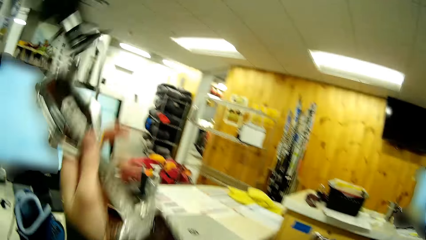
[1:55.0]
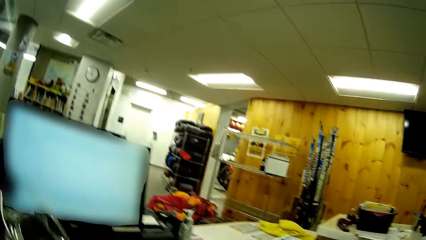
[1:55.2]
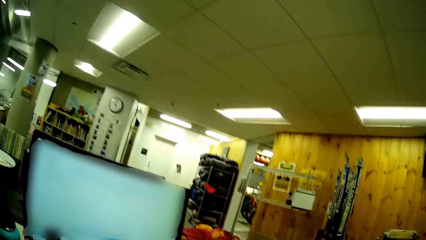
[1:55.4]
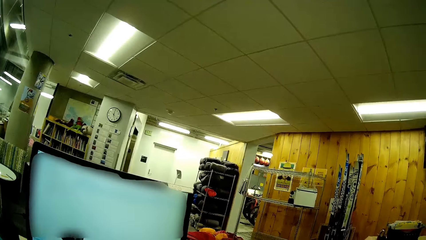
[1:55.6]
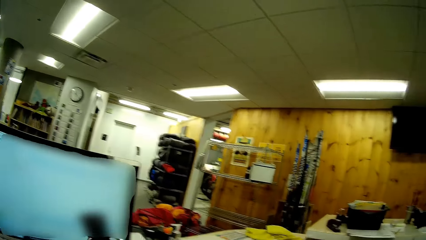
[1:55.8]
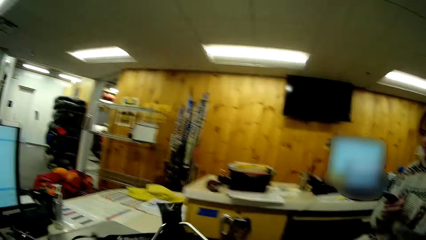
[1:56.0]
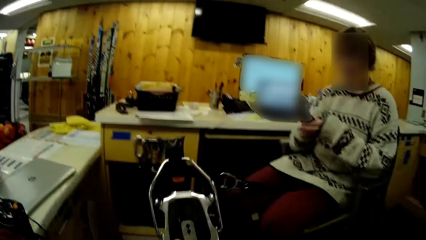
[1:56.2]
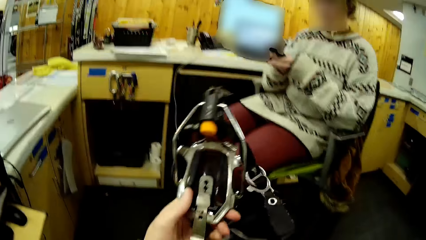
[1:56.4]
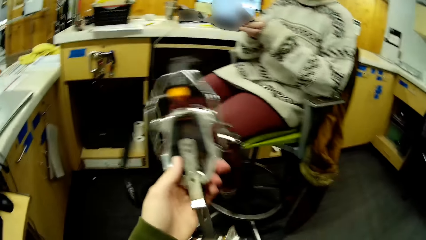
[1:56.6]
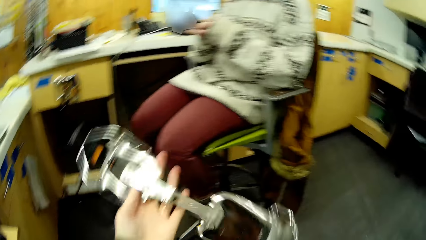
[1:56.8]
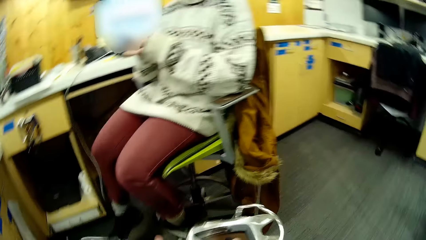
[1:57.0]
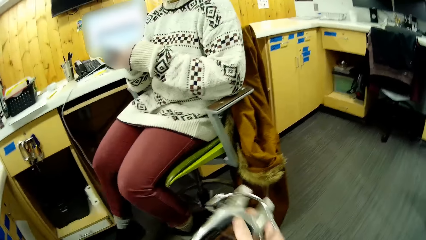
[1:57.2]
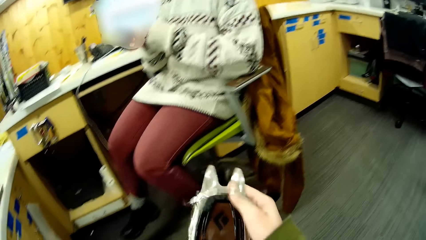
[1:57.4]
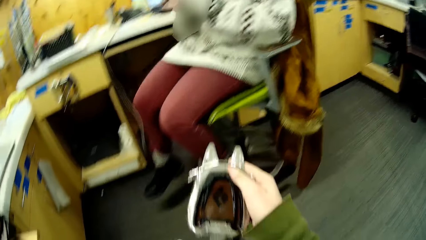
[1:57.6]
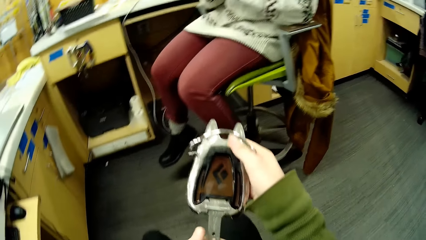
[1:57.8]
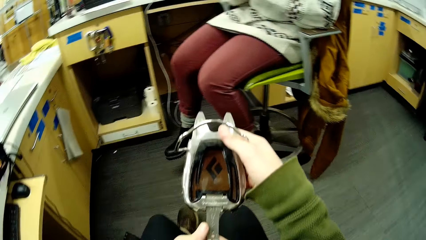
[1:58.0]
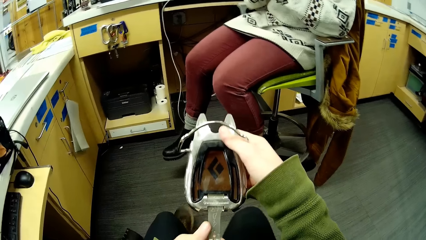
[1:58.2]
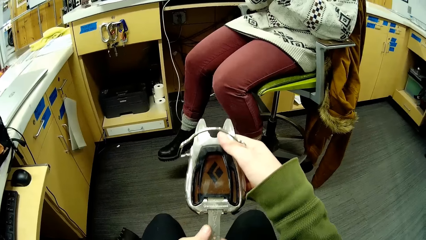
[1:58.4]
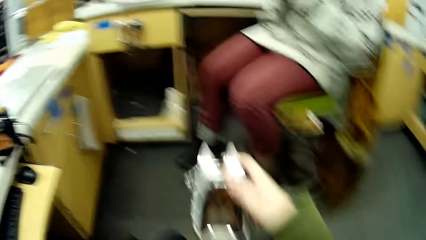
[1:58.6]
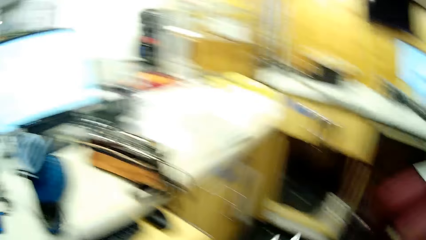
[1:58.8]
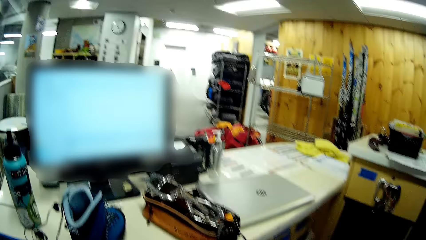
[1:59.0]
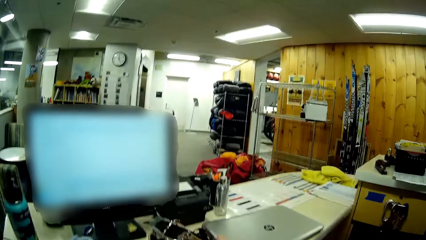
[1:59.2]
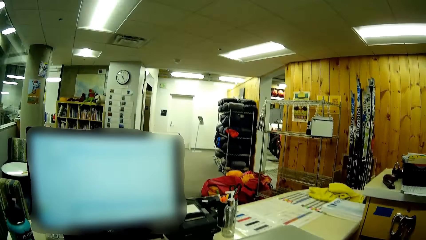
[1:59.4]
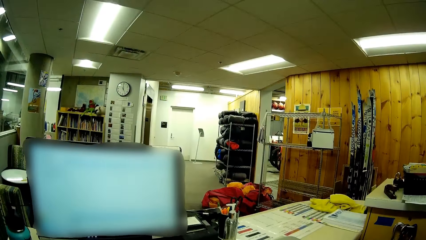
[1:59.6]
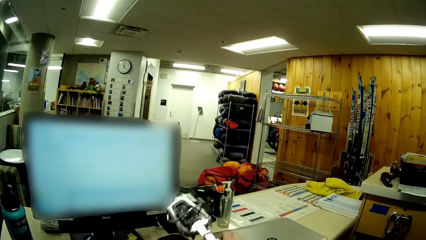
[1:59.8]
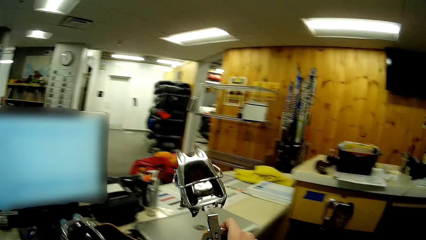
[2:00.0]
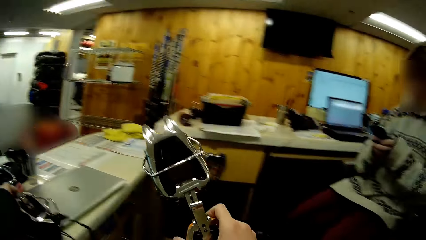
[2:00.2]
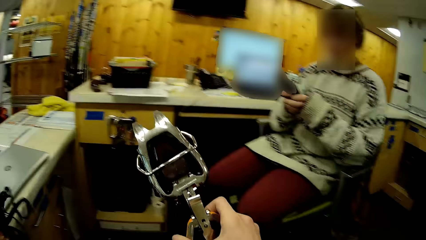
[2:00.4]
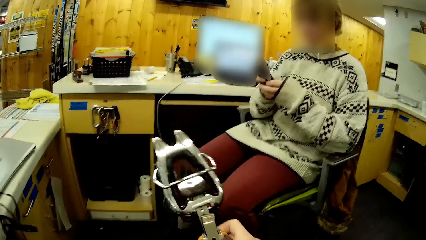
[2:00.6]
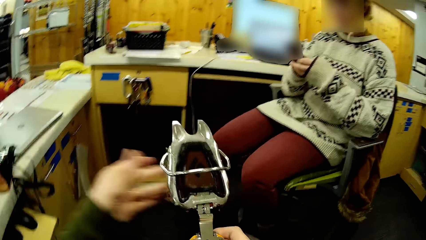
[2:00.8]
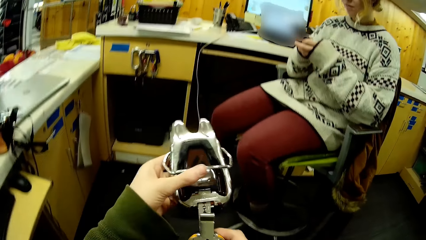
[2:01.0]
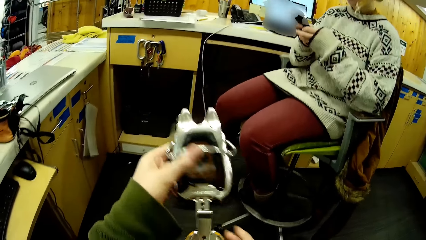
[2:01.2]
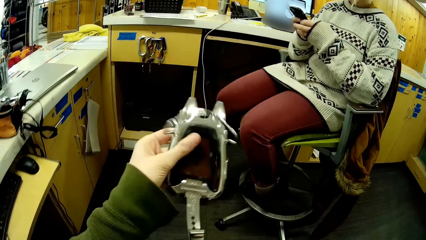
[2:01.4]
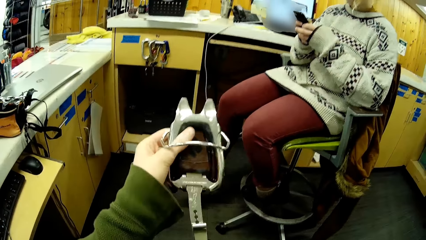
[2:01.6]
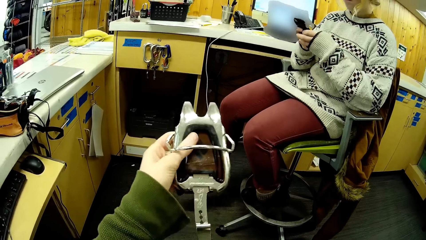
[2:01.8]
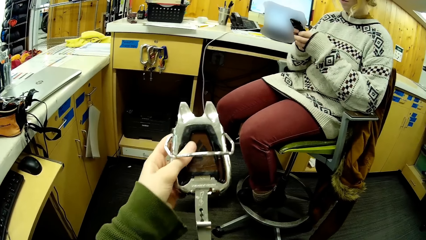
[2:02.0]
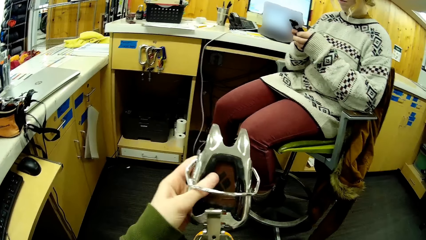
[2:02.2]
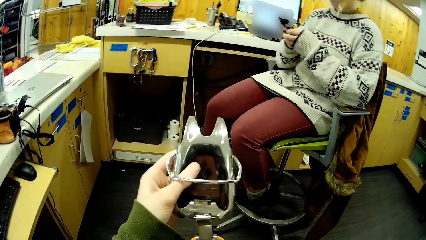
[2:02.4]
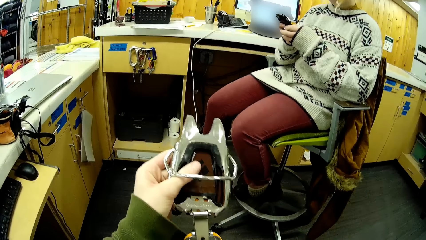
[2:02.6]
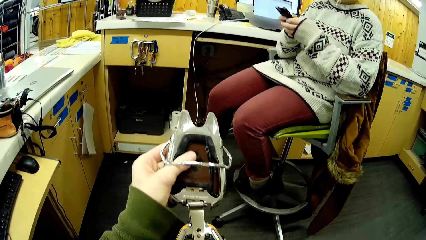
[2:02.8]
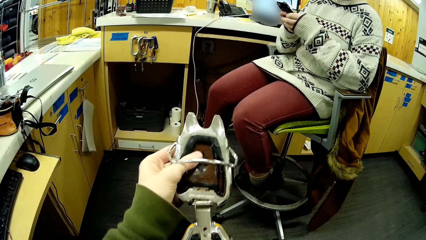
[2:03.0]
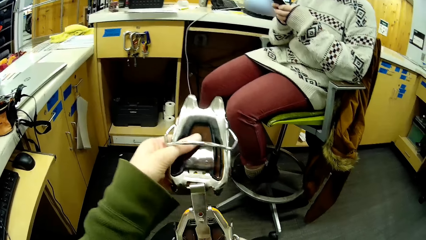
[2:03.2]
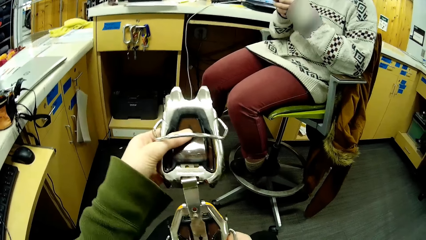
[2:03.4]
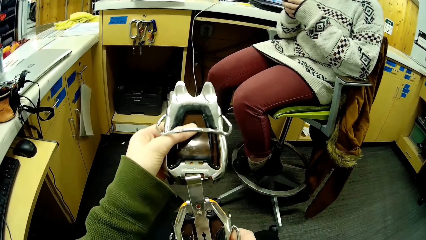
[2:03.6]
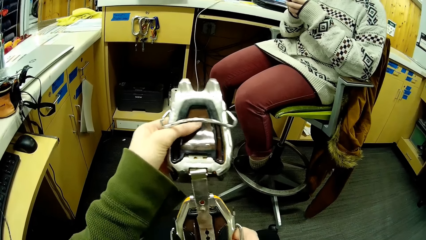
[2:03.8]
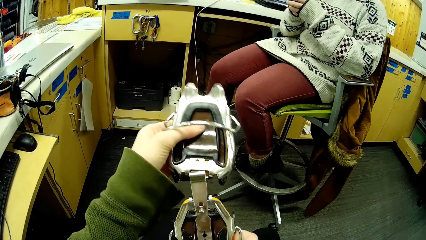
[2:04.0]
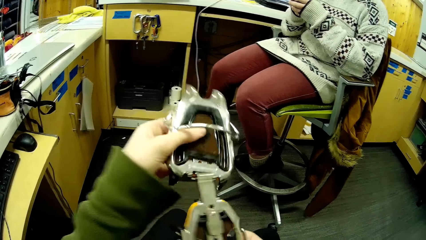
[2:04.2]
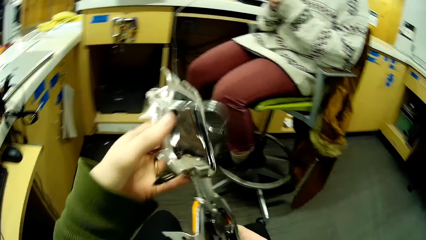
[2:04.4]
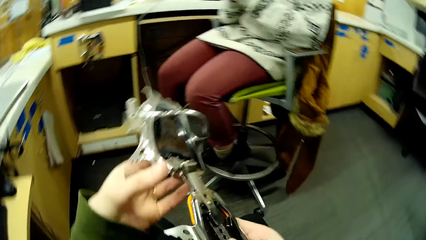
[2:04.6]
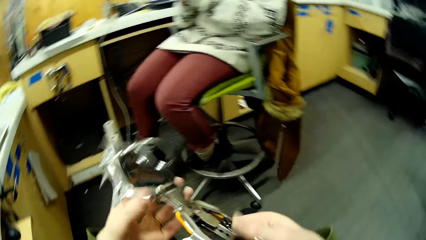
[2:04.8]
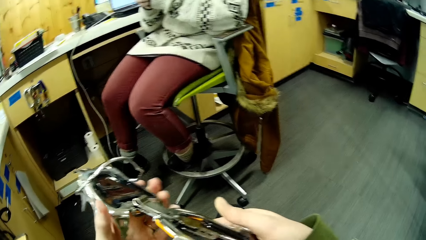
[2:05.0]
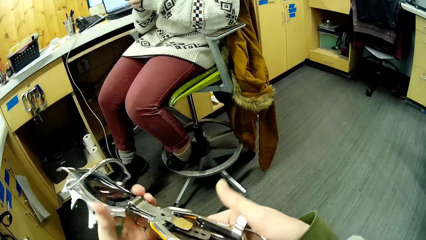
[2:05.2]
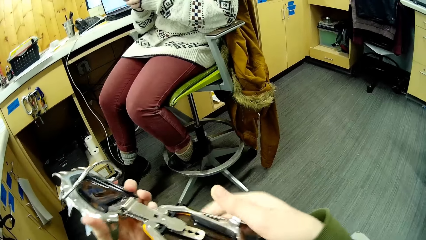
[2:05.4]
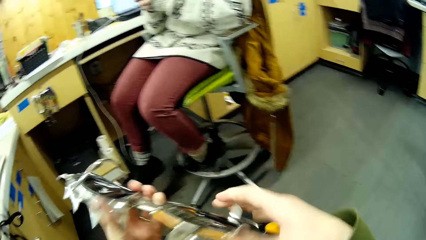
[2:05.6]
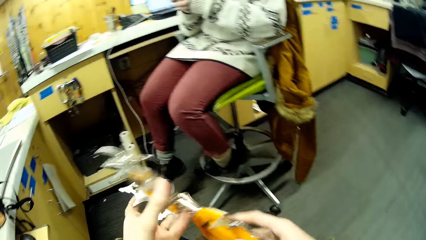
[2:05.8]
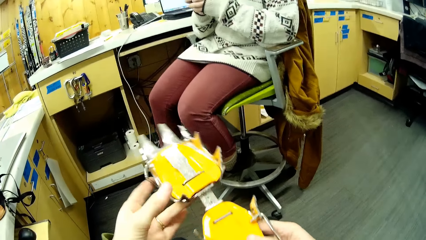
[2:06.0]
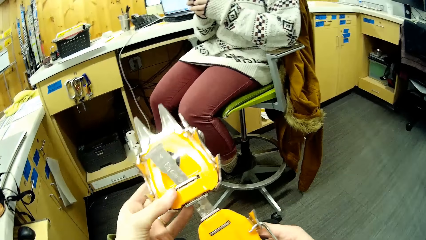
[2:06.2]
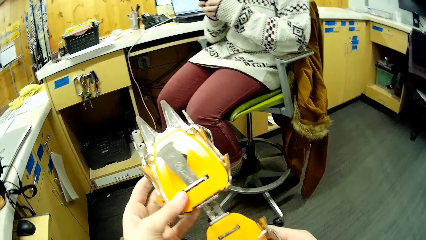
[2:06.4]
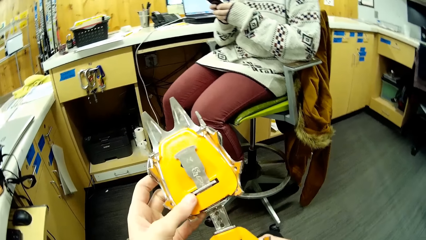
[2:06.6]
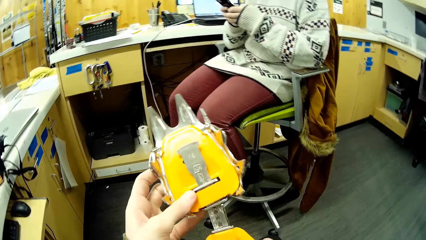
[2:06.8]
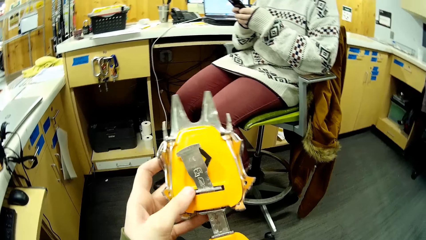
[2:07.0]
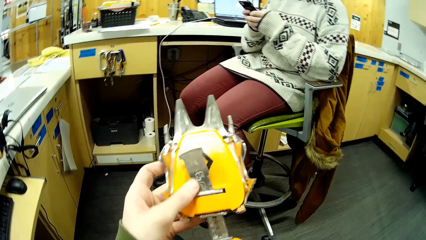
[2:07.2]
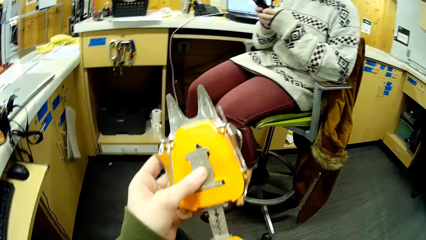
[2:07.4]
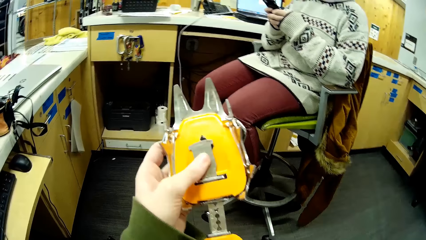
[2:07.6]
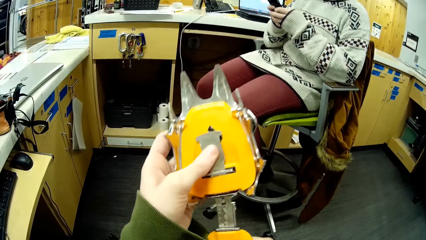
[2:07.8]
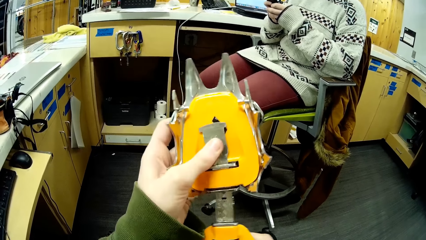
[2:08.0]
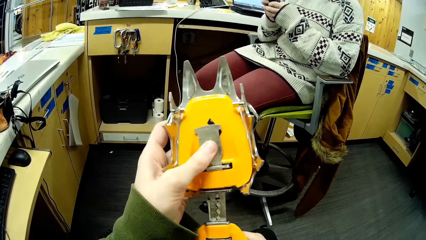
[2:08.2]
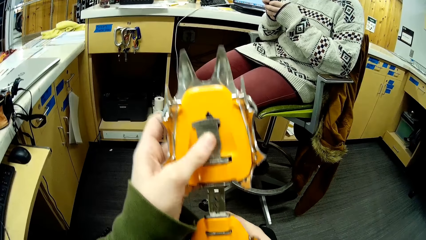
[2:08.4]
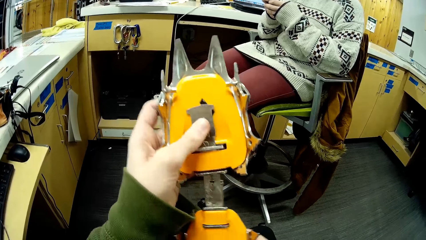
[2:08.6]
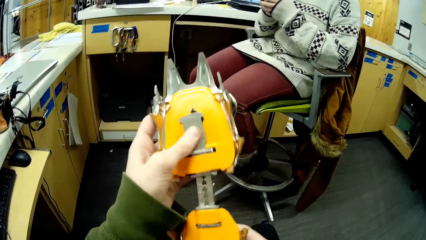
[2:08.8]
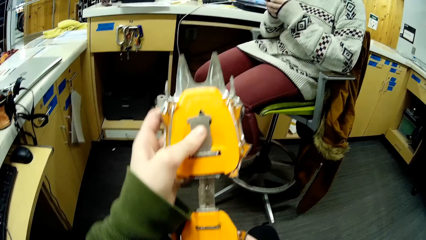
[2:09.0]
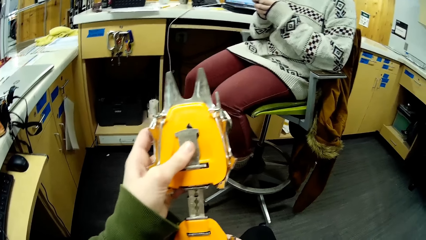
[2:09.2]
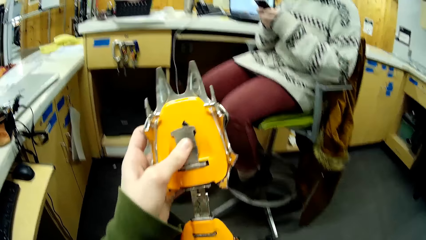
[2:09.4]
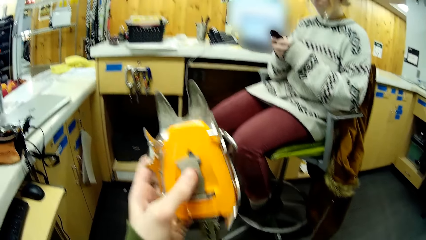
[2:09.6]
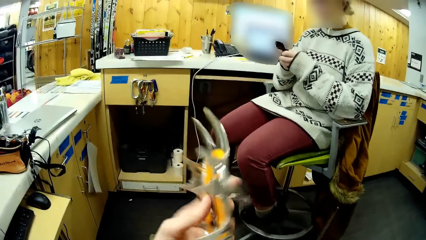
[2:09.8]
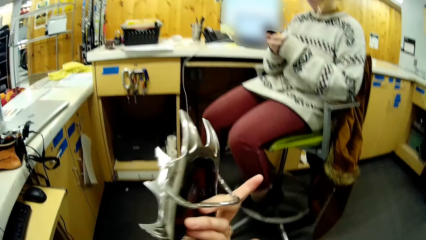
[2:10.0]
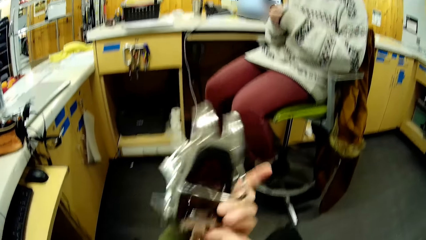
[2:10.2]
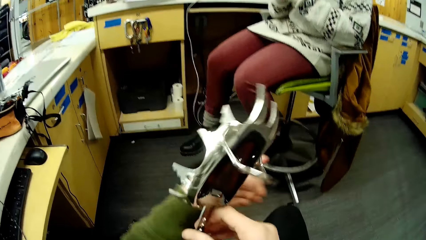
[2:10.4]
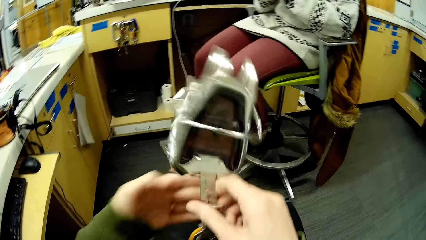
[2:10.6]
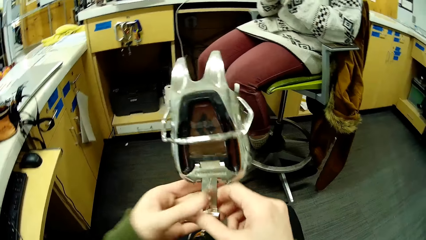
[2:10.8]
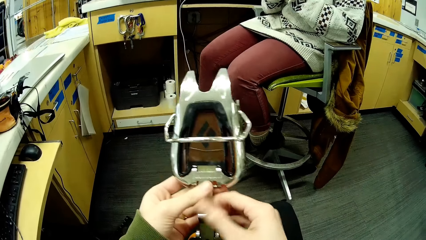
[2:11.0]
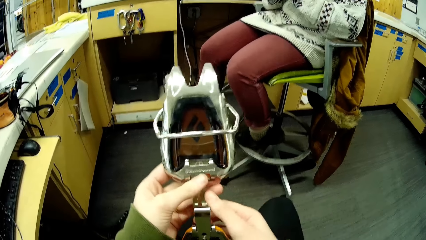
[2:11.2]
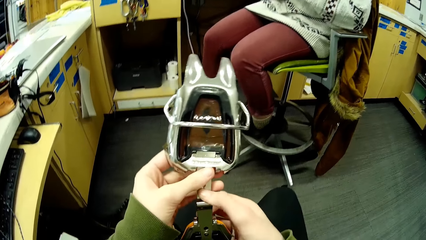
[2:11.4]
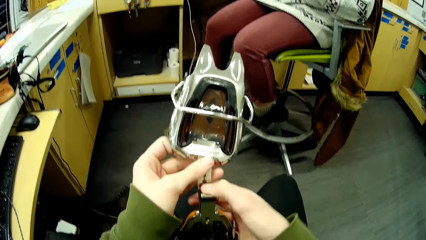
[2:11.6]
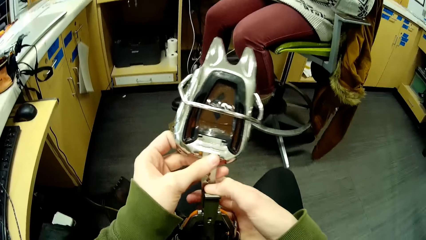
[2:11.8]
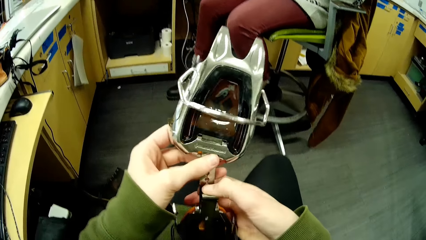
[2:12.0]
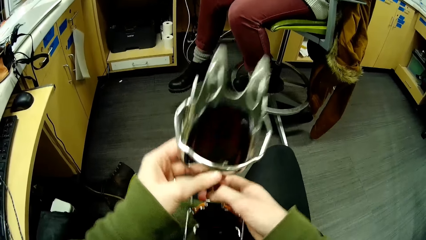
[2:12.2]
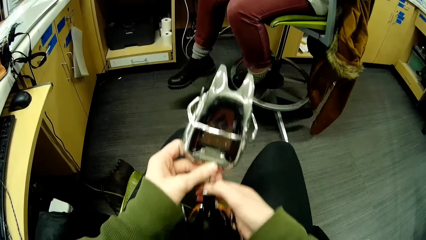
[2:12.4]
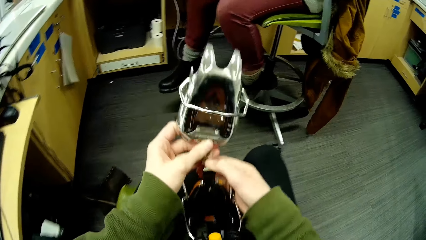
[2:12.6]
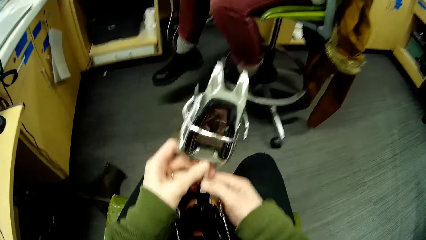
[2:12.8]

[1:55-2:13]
The camera wearer takes an ice climbing tool. They put down something, rotate something, look at the laptop, and look at something. They adjust the ice climbing tool. They turn something and fix something.
